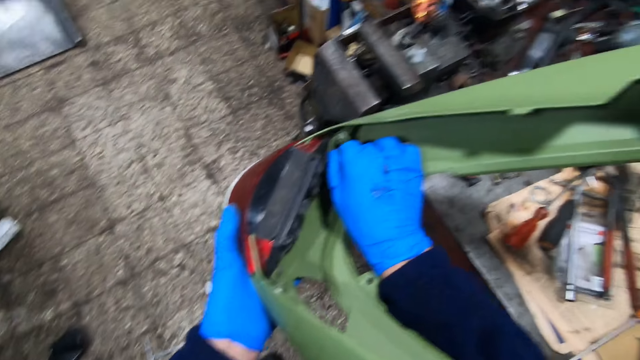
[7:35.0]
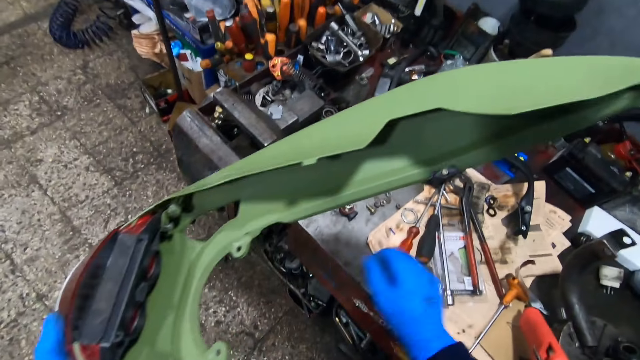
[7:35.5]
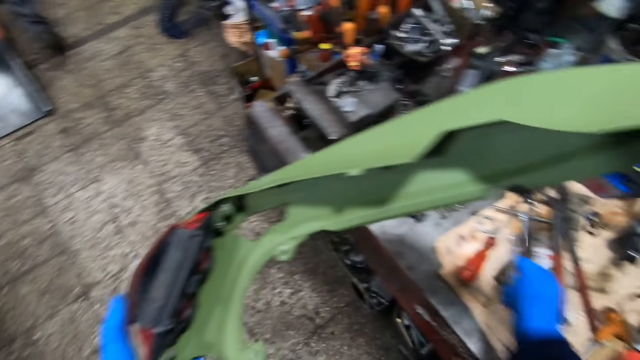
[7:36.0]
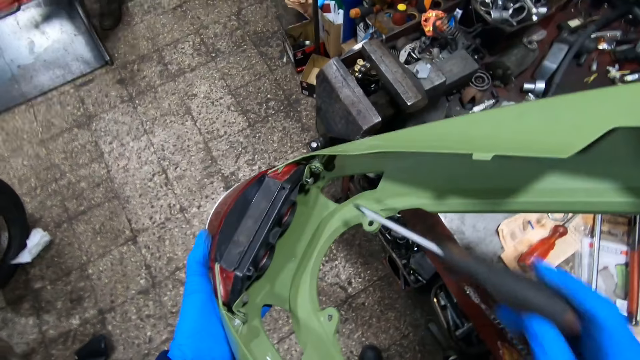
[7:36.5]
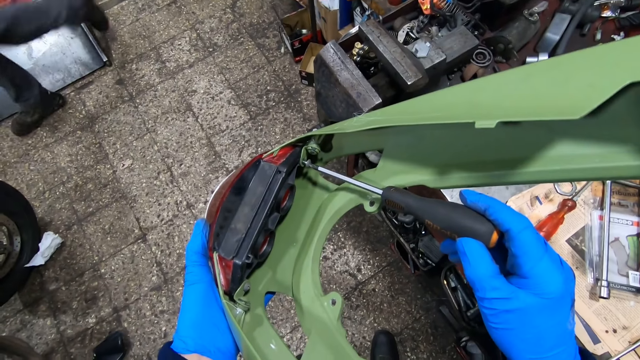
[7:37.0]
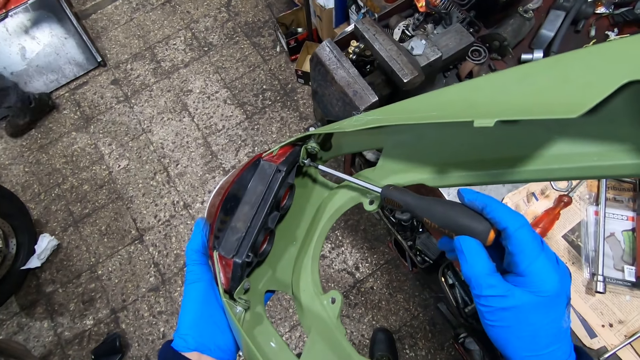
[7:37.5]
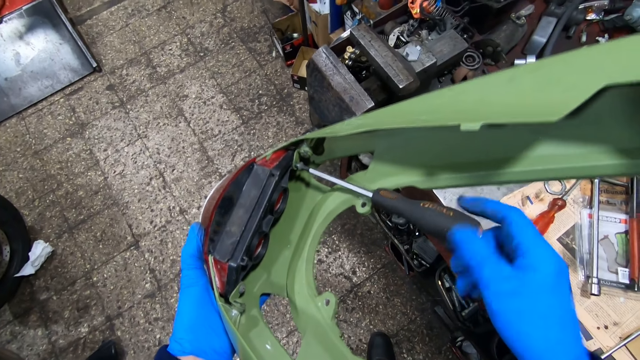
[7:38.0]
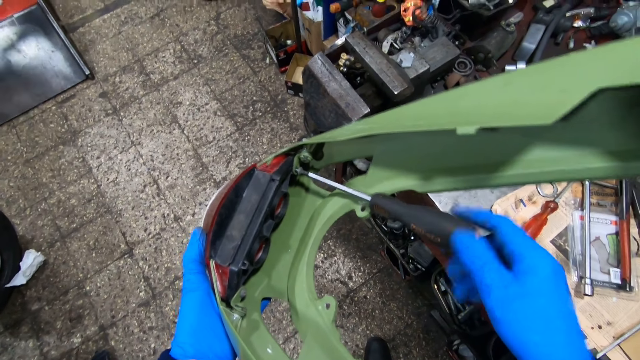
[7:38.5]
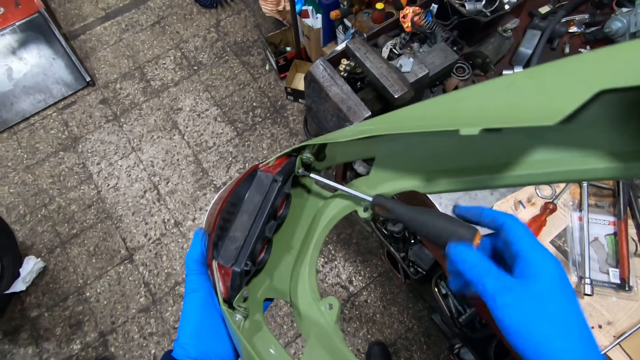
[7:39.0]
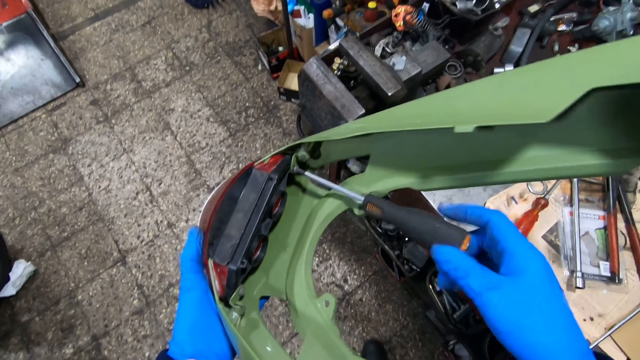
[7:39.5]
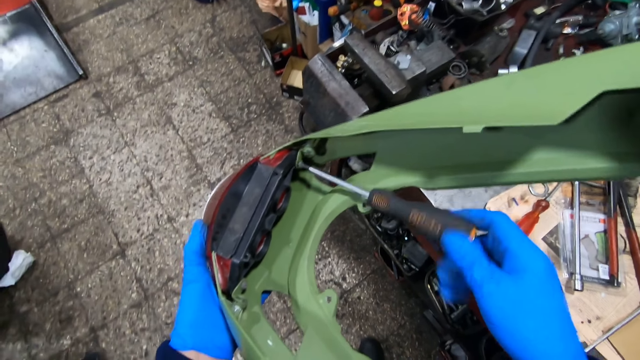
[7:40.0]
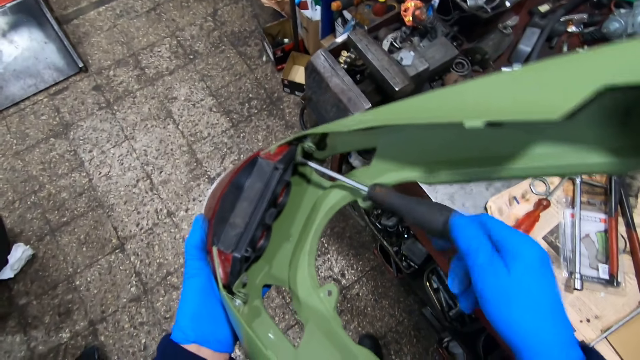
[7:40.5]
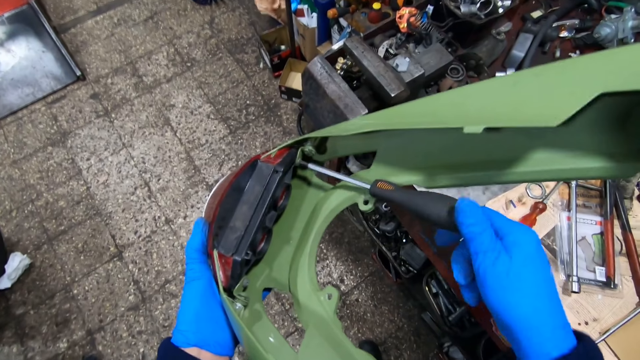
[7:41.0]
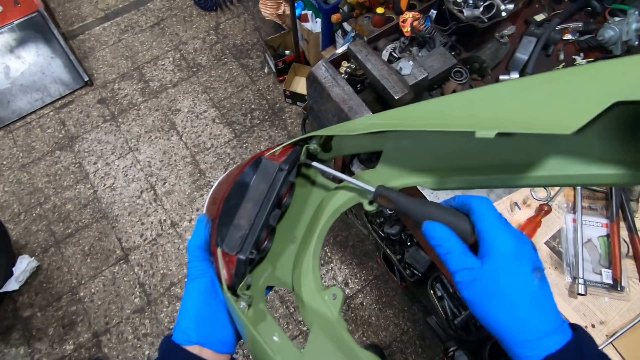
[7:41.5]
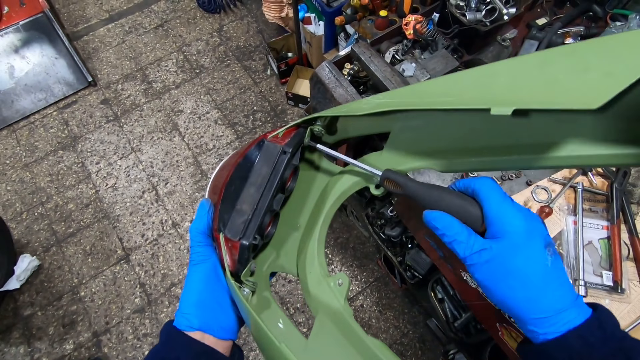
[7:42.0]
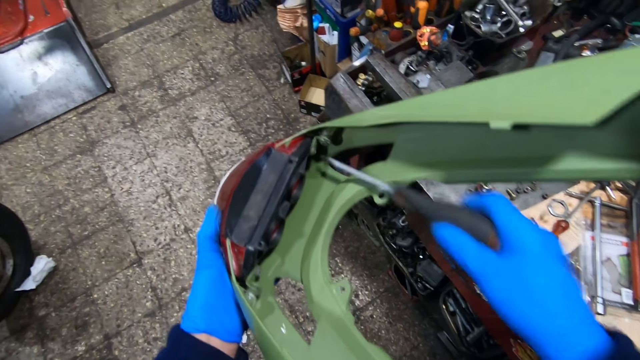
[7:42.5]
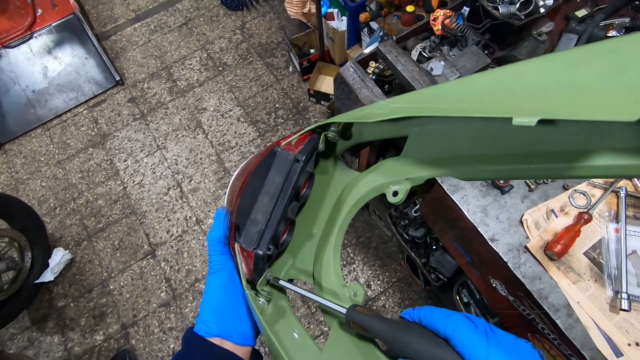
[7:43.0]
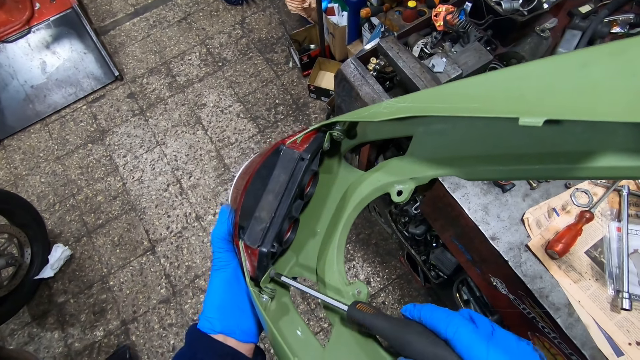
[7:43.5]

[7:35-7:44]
The camera wearer picks up the screwdriver on the table with his right hand. He tightens the brake light case with the screwdriver in his right hand.

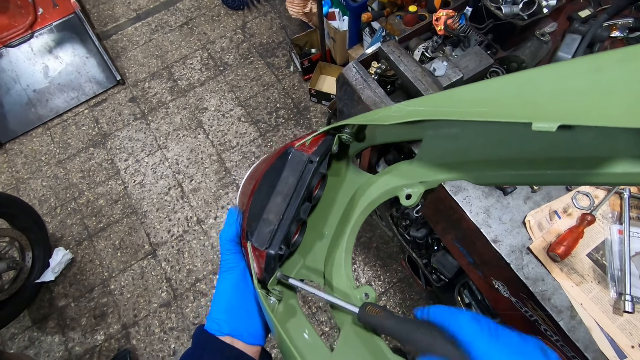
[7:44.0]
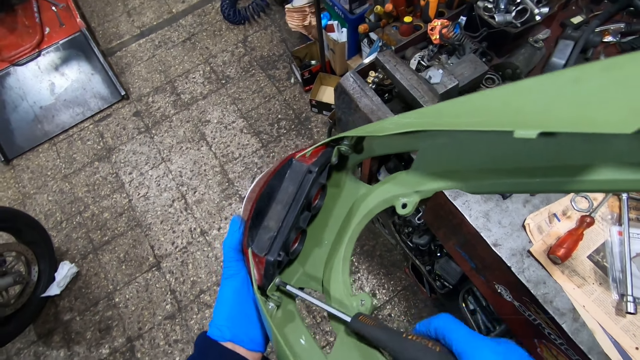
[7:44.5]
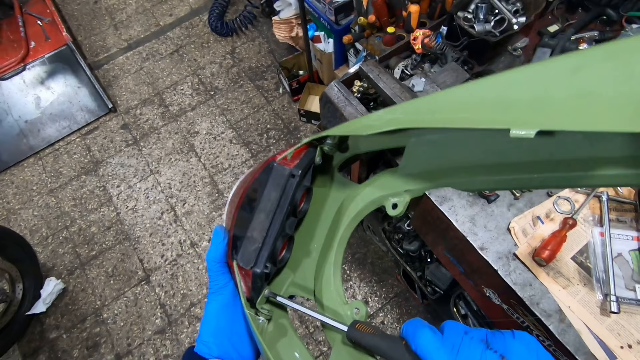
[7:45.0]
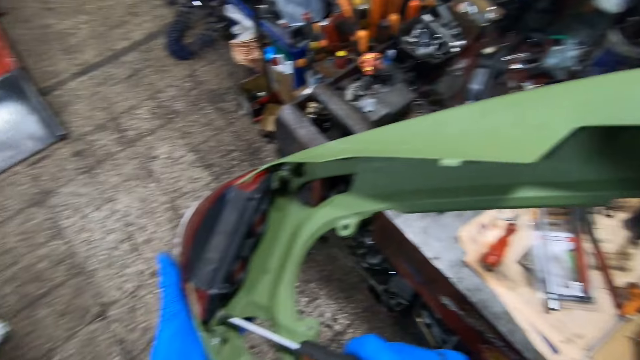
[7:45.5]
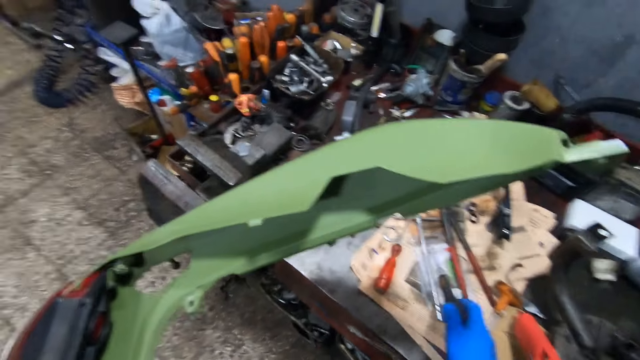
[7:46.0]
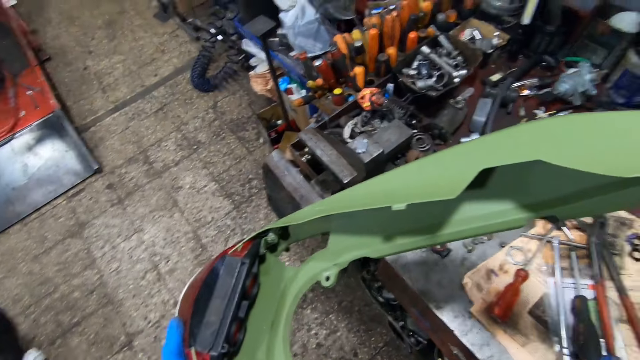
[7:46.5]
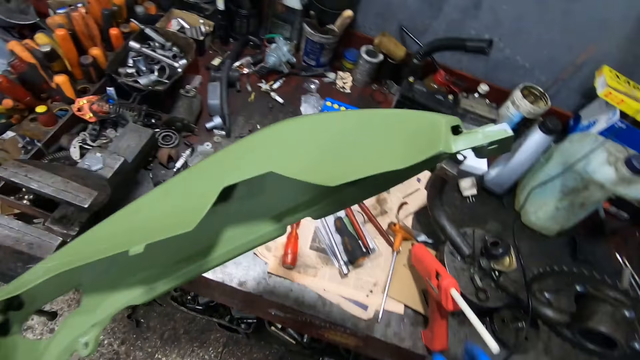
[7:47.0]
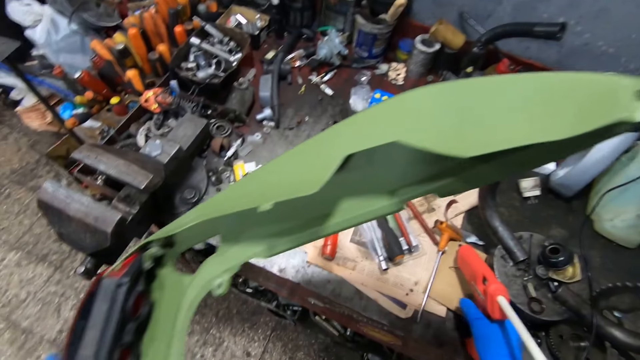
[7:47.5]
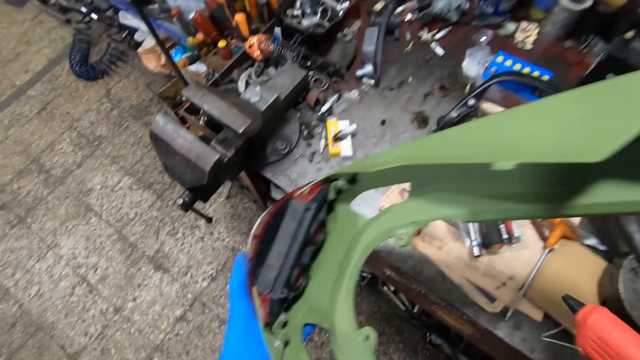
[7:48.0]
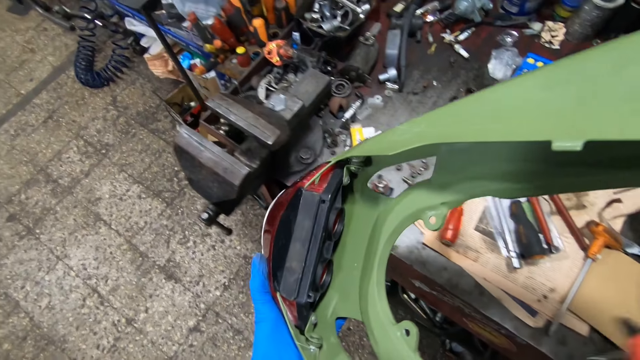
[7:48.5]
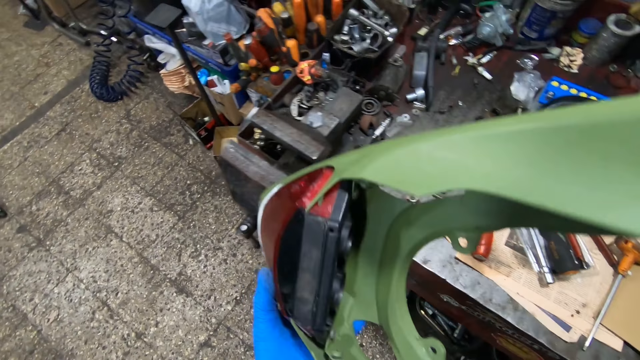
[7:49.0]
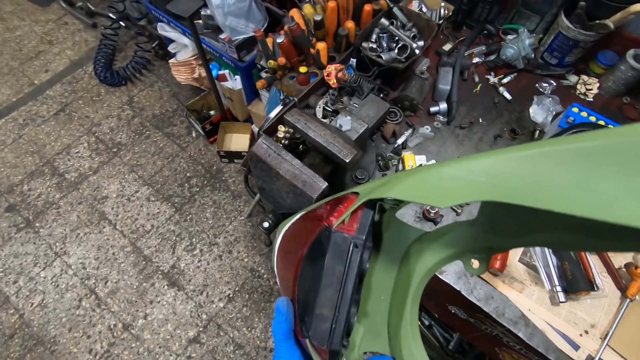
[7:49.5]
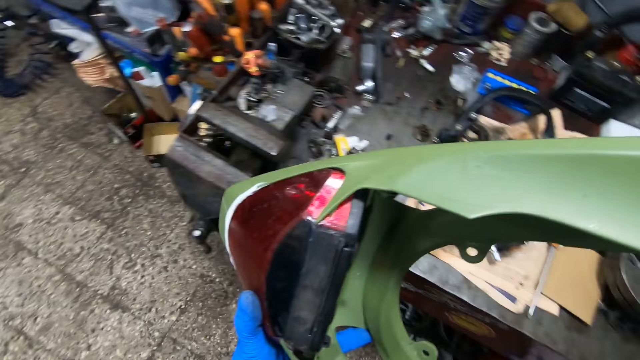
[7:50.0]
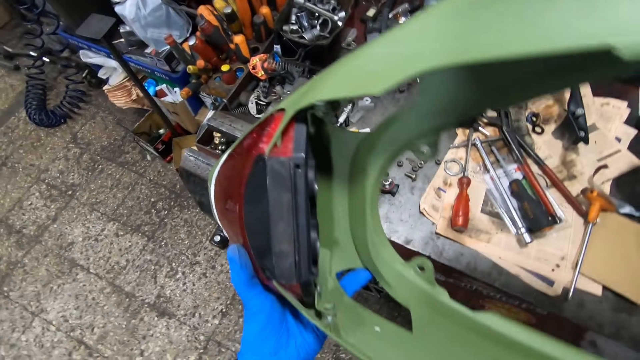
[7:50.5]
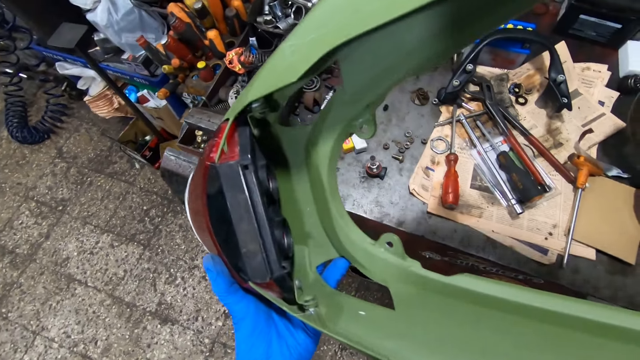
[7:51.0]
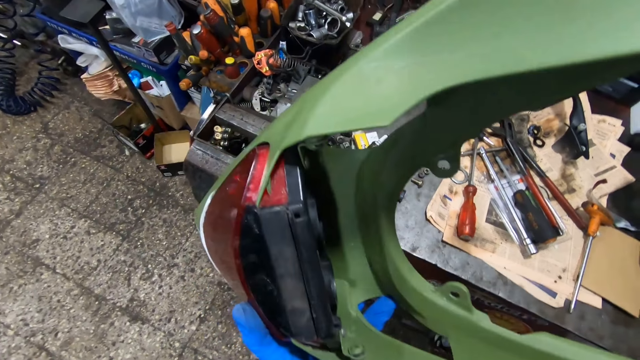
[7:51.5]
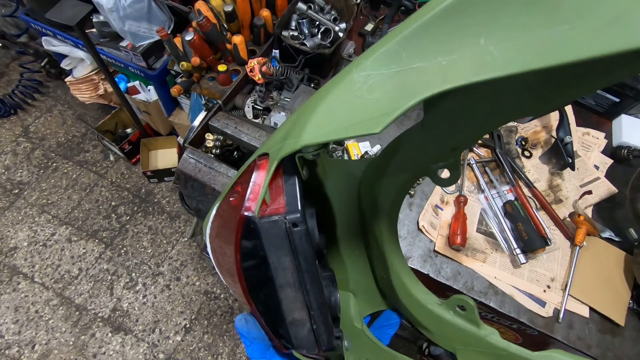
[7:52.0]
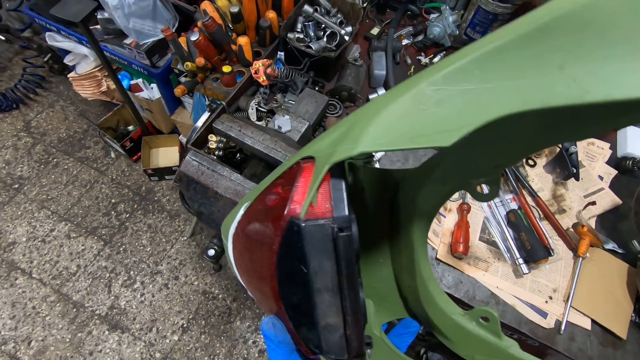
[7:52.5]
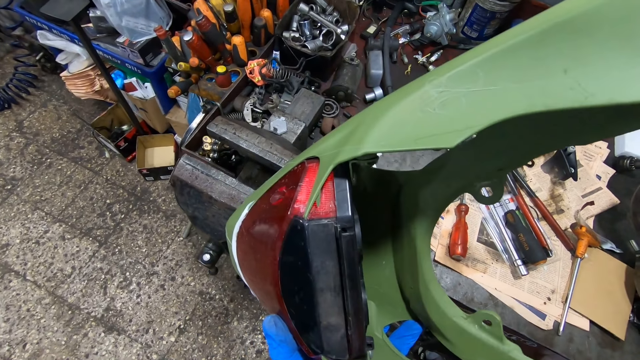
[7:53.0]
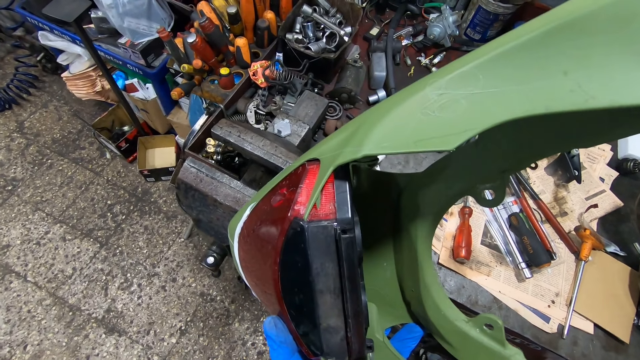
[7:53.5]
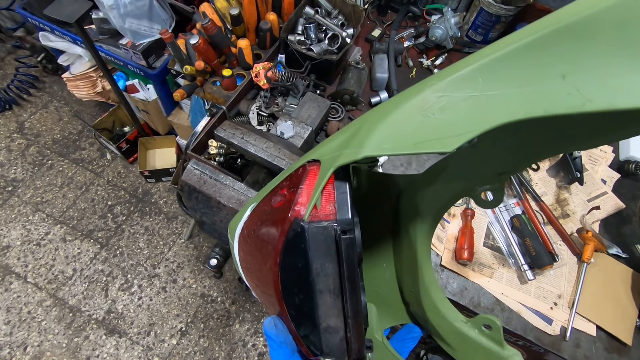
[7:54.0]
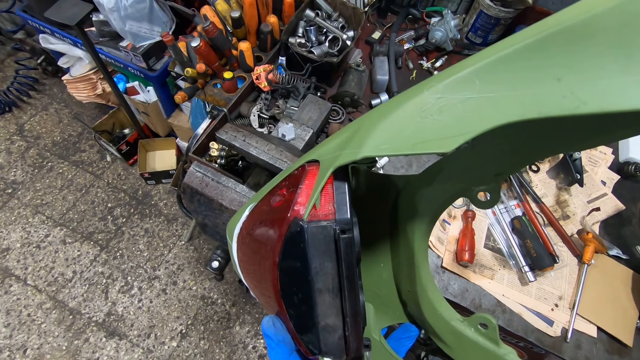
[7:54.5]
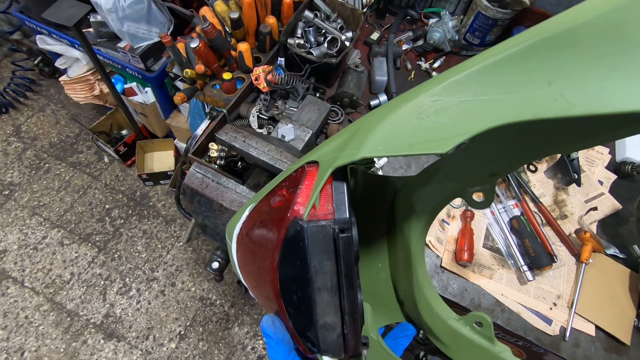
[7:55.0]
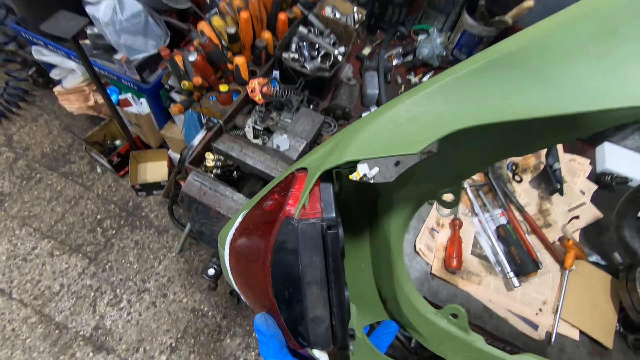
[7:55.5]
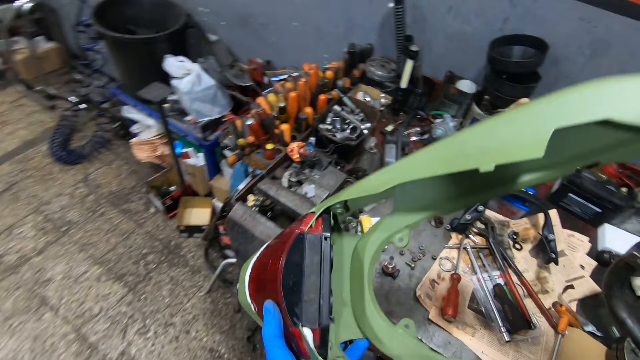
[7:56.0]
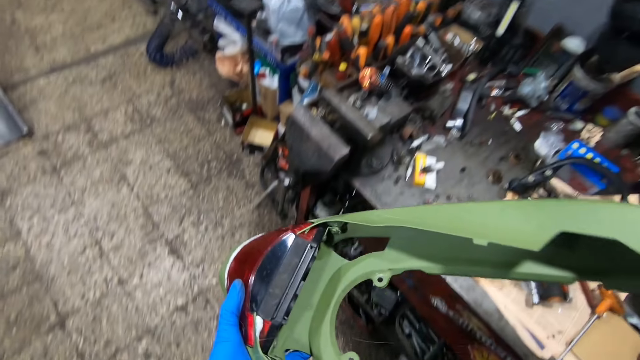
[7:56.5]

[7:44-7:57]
The camera wearer drops the screwdriver on the table with his right hand. He picks up the glue gun on the table with his right hand. He puts the glue gun in a plastic hood.
